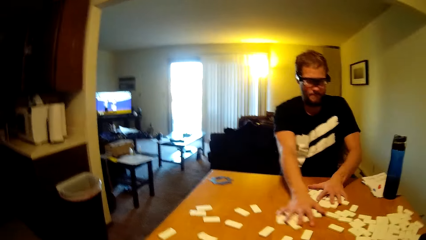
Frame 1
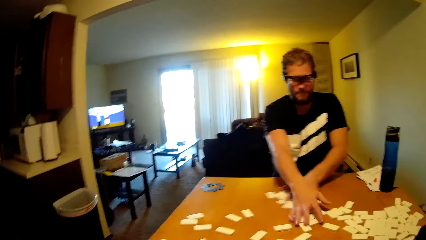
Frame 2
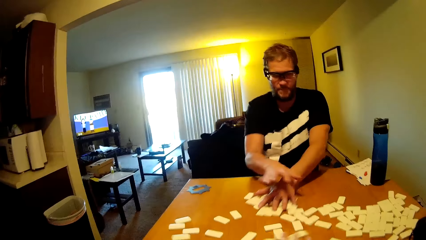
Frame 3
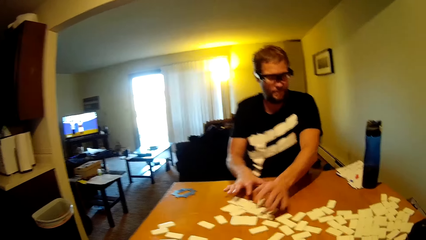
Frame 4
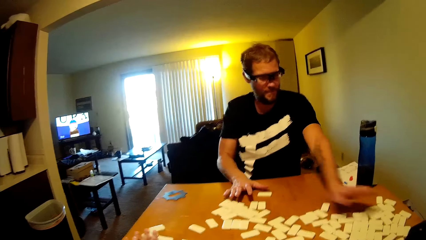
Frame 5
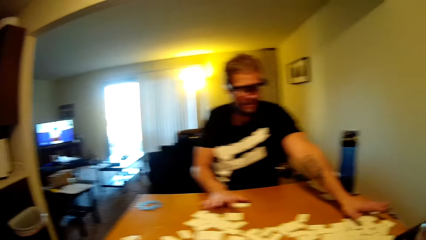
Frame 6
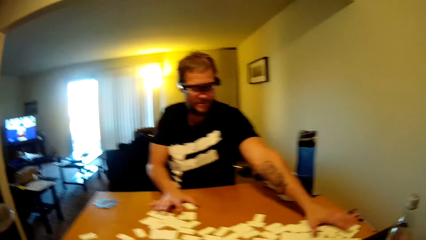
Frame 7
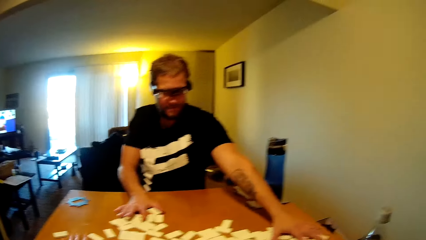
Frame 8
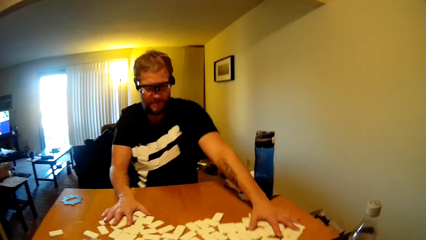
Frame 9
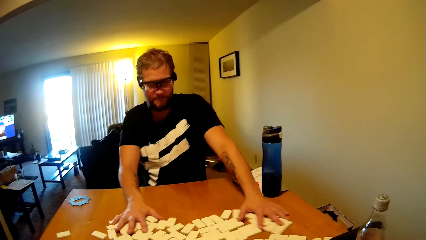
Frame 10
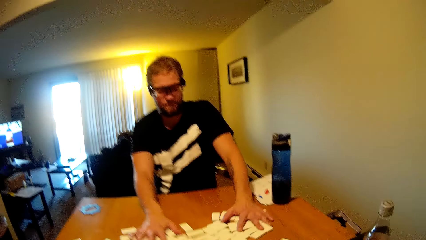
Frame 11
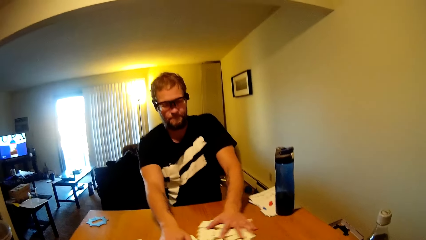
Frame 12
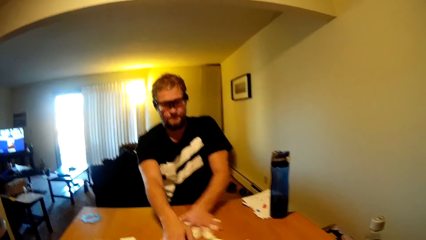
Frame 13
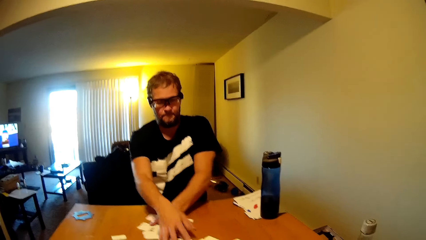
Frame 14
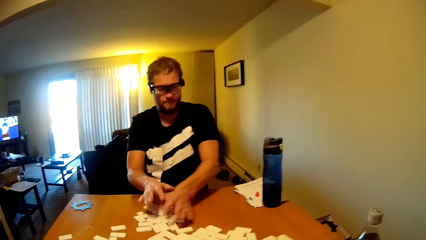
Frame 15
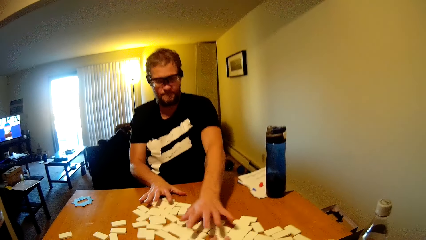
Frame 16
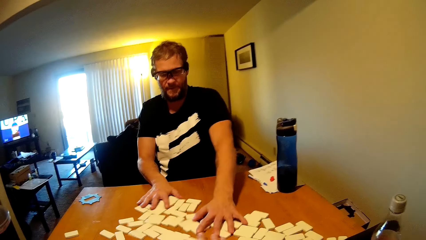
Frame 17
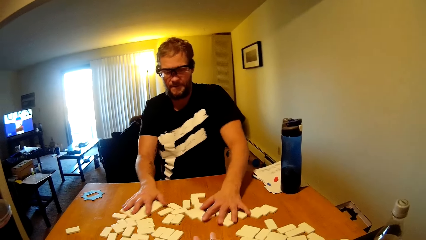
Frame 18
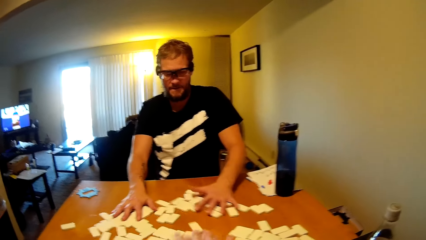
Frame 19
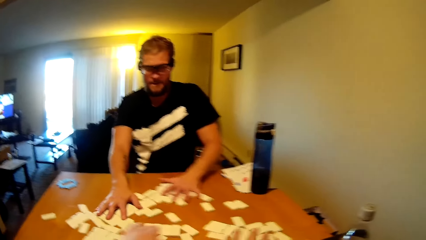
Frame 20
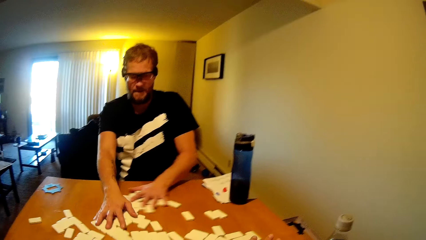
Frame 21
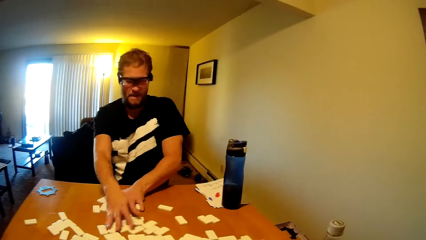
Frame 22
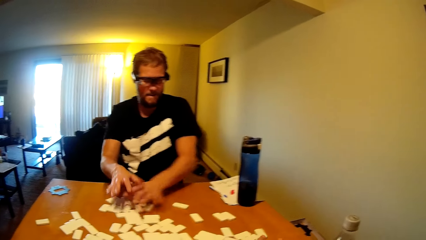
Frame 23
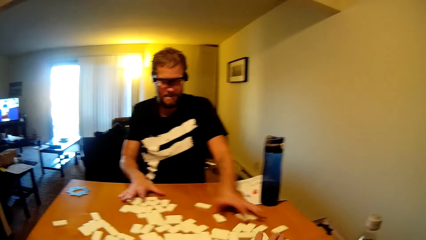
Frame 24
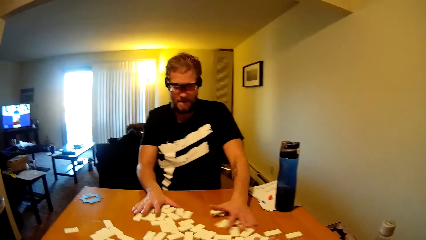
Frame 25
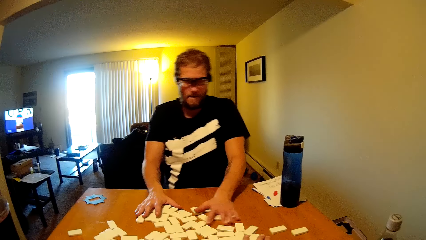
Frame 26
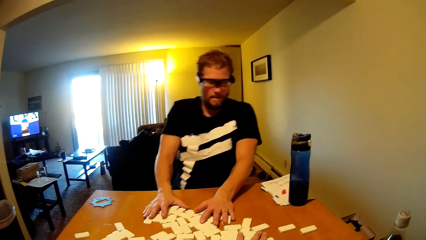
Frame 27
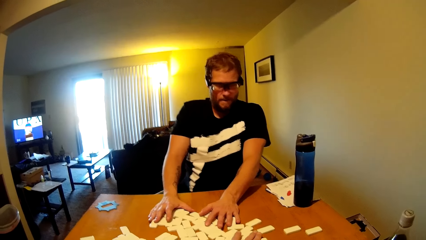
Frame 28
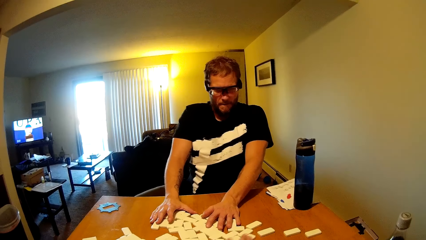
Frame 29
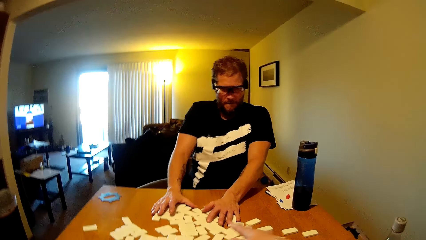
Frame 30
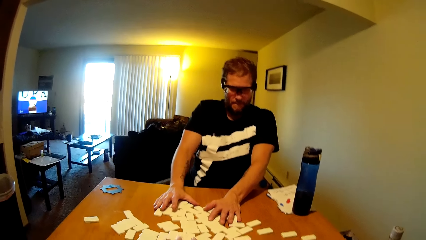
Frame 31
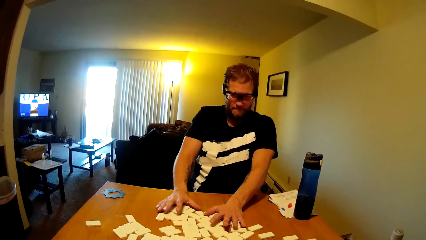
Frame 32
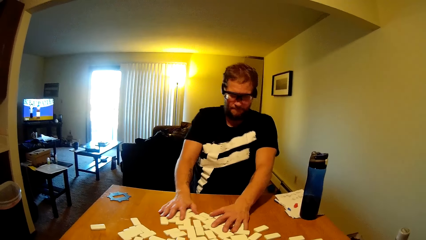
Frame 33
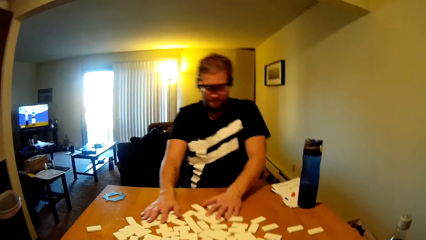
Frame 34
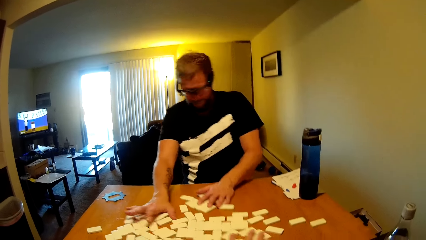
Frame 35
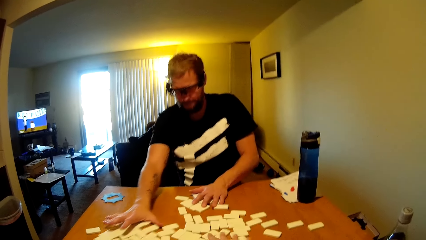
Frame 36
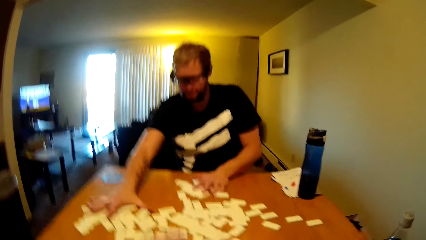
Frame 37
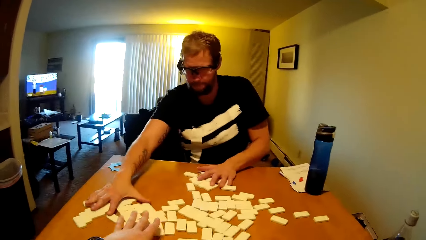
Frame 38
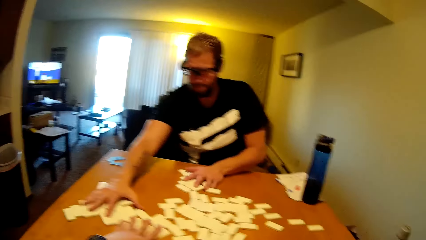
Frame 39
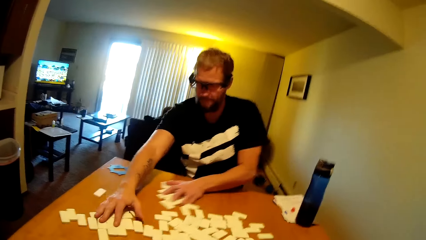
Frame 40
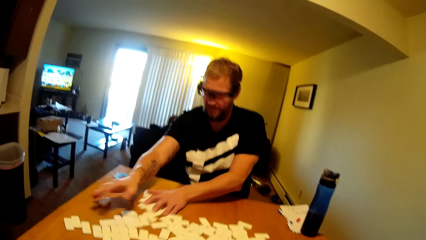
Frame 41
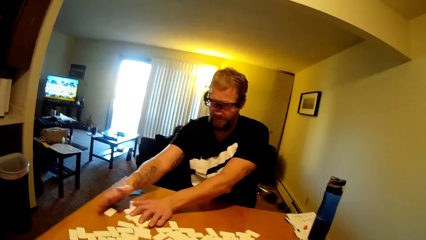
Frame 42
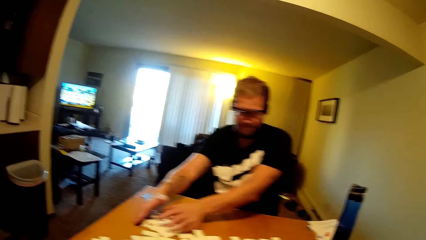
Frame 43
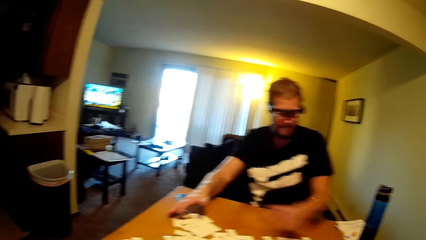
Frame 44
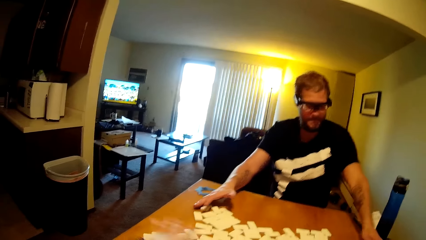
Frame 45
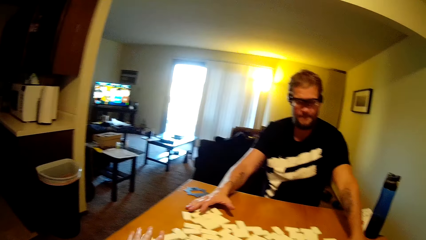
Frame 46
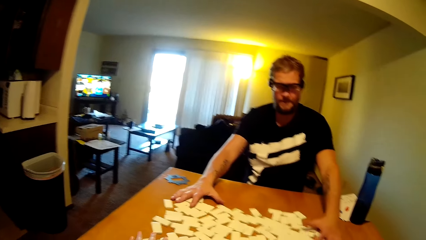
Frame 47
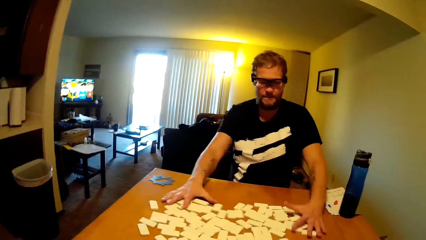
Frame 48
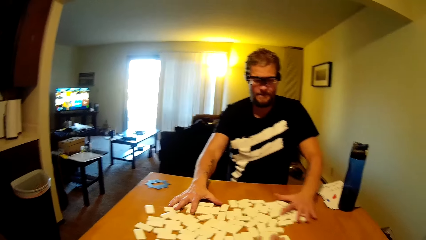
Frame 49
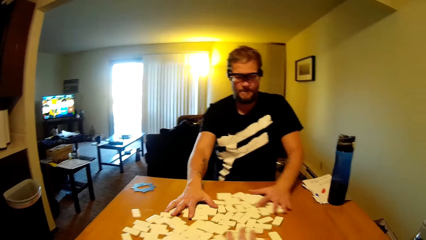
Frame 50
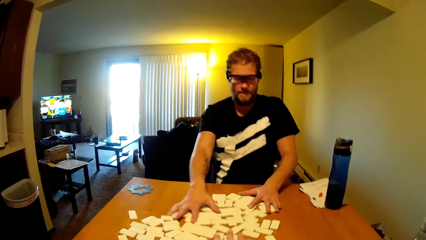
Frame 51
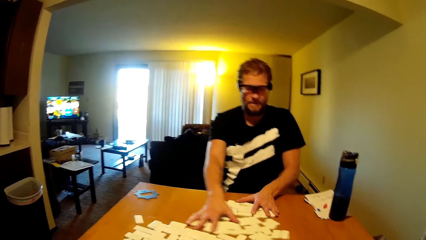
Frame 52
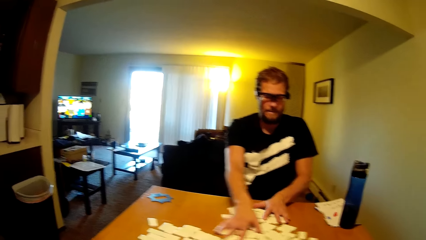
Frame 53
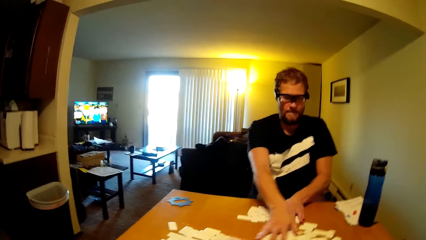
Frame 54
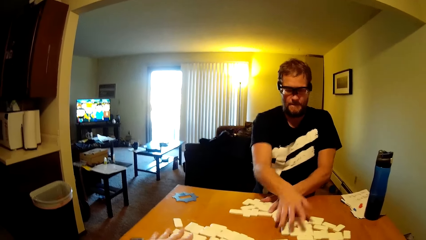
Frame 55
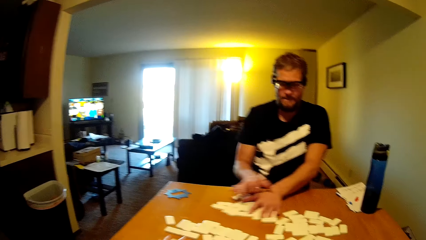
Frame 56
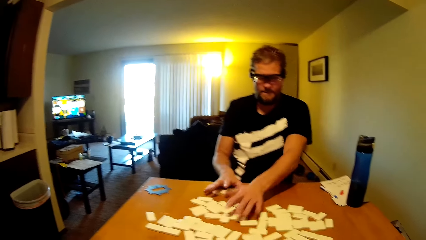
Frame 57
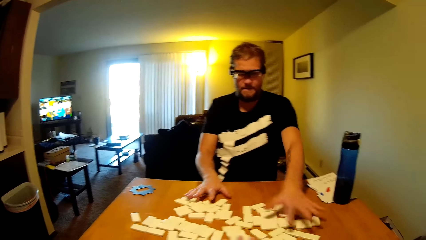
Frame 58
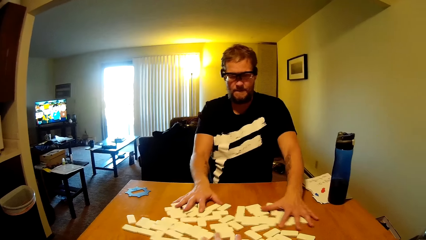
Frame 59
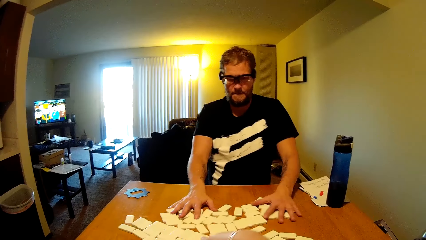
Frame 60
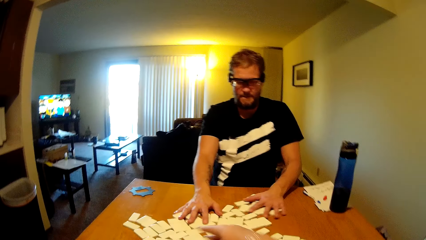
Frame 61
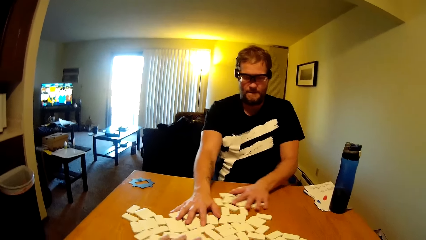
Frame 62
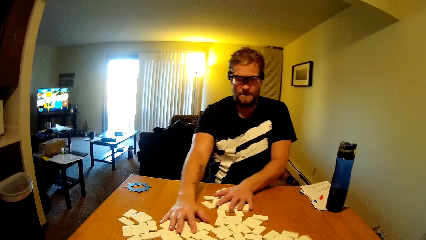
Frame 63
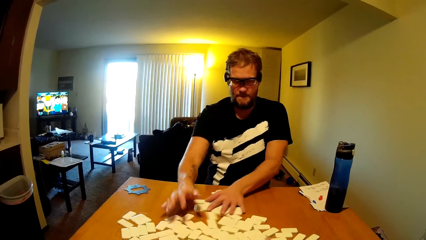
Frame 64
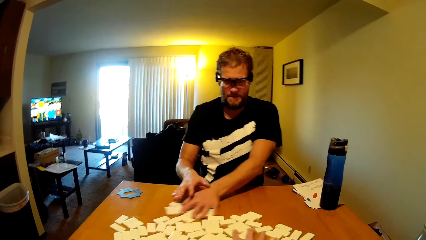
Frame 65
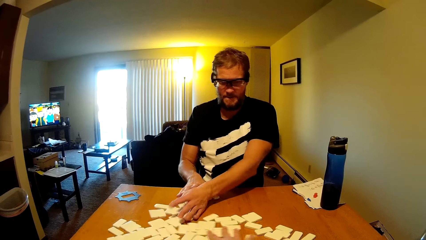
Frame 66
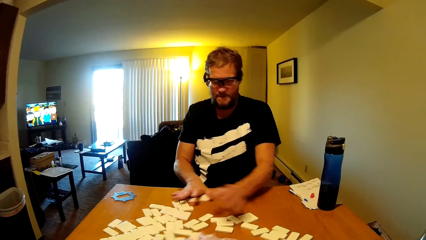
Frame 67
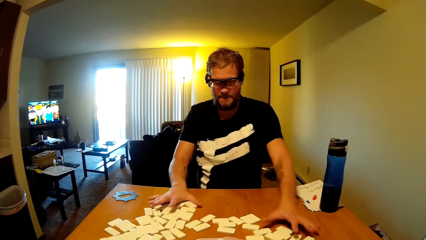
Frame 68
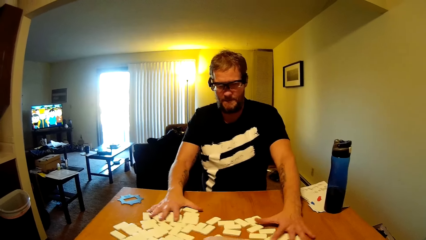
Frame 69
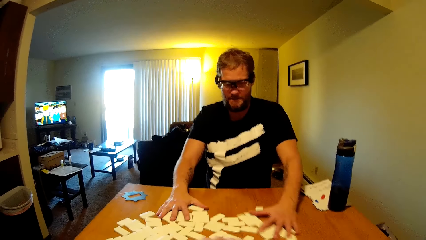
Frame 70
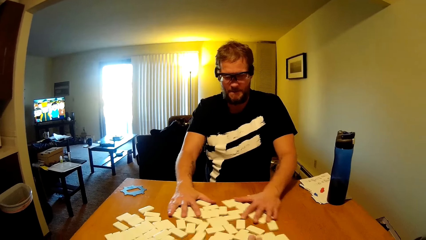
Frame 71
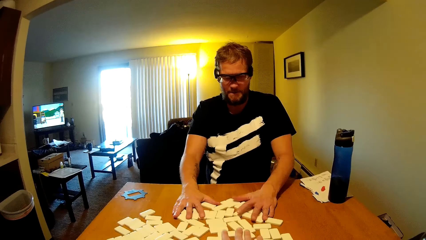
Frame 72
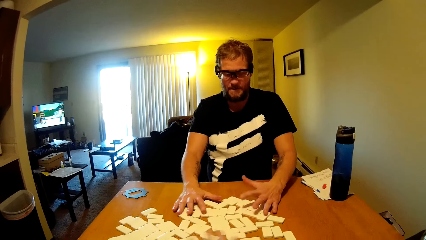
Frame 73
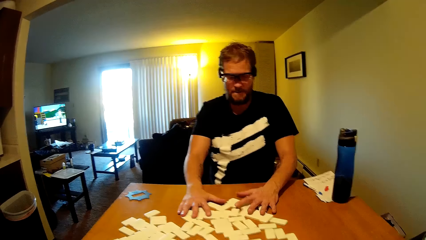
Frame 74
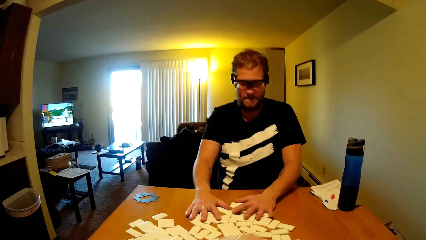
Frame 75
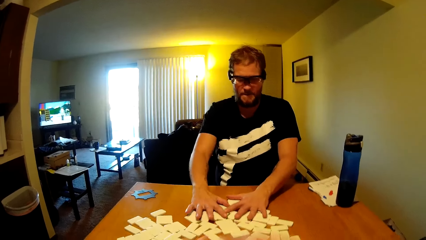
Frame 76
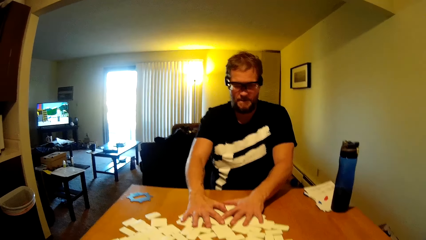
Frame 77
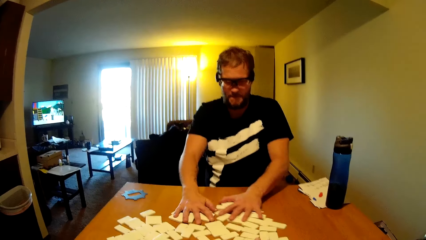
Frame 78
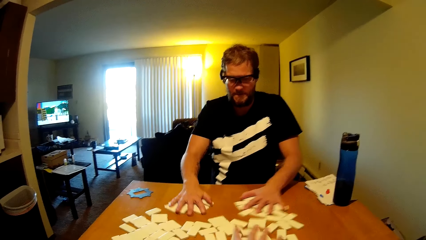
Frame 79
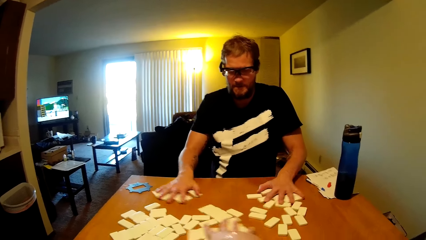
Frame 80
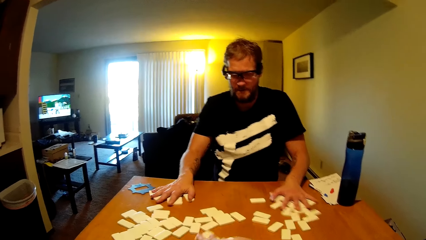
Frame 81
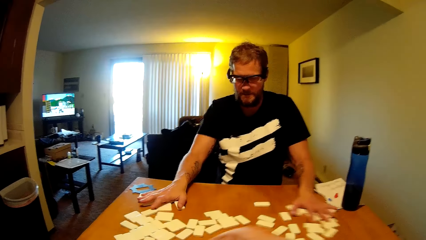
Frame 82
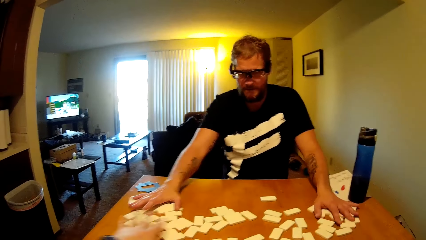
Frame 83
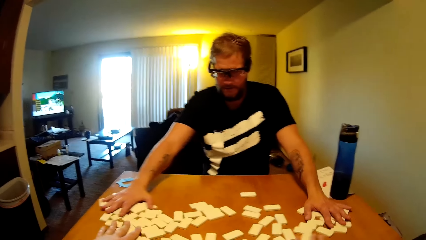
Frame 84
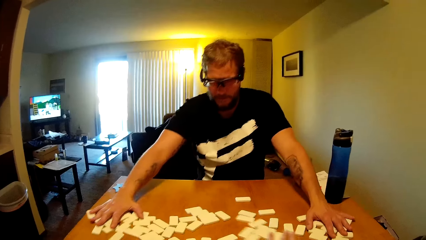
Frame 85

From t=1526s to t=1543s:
The camera wearer shuffles the domino tiles. A person arranges the dominoes card.
